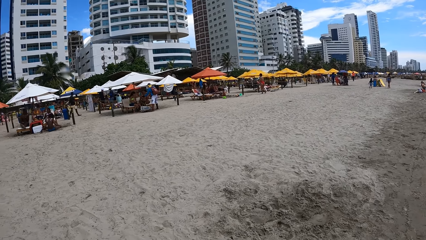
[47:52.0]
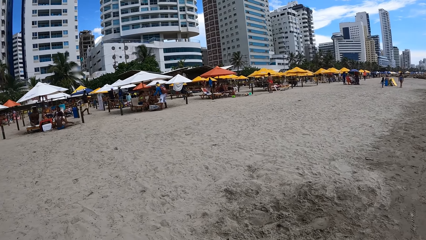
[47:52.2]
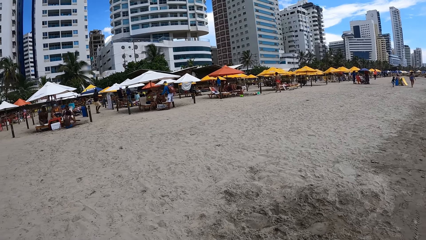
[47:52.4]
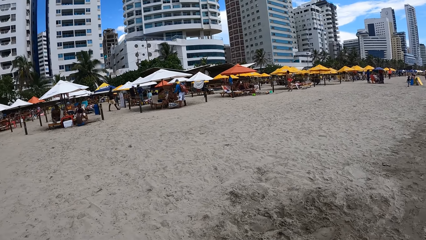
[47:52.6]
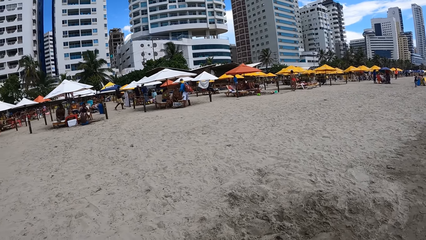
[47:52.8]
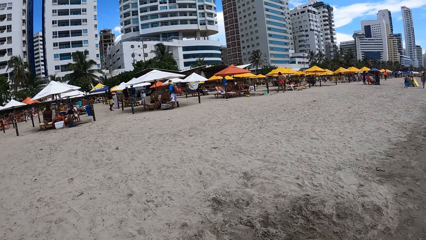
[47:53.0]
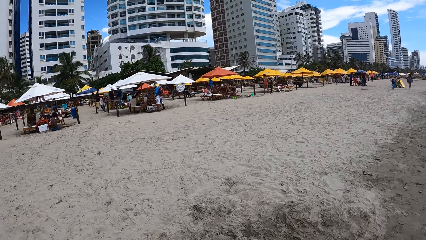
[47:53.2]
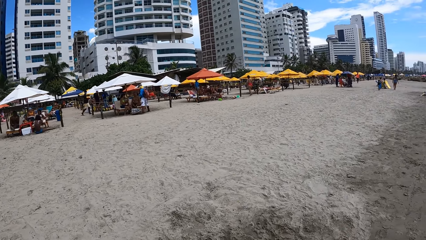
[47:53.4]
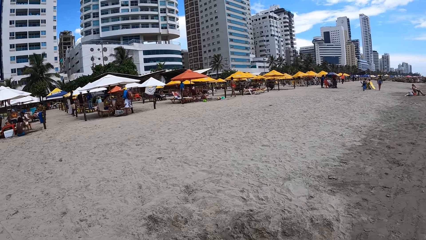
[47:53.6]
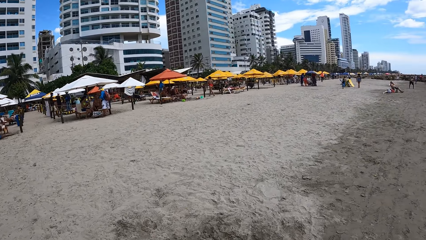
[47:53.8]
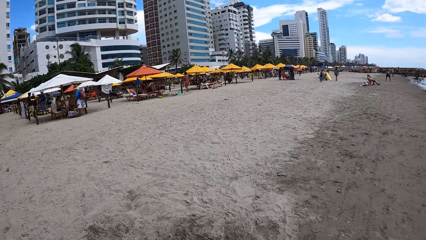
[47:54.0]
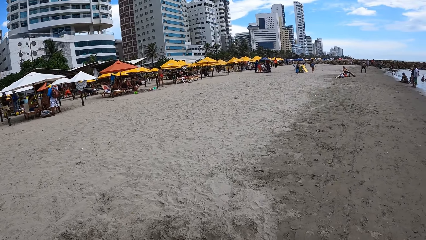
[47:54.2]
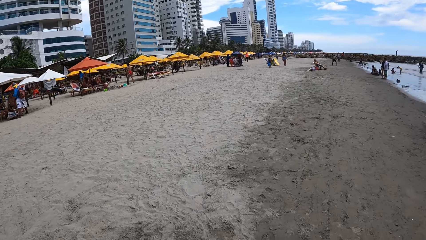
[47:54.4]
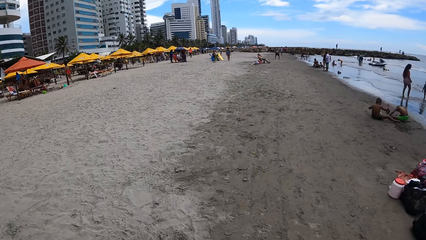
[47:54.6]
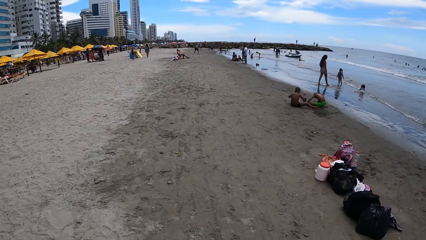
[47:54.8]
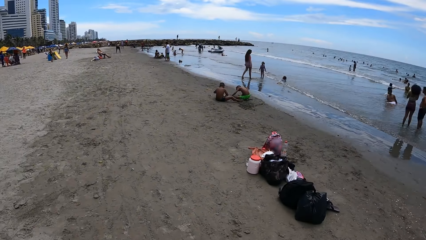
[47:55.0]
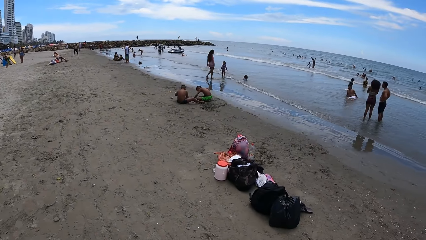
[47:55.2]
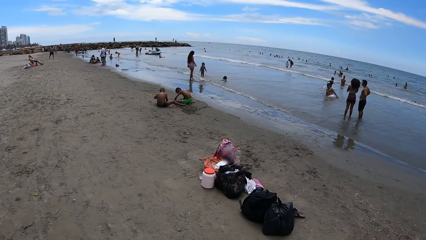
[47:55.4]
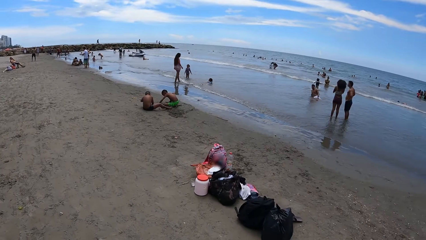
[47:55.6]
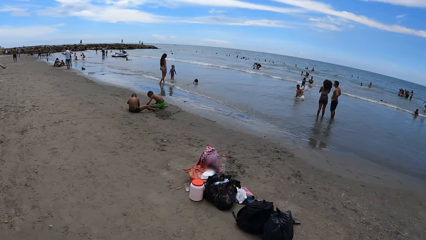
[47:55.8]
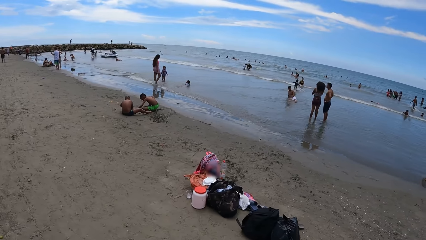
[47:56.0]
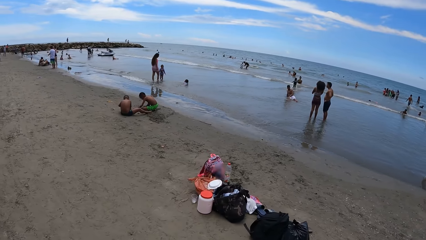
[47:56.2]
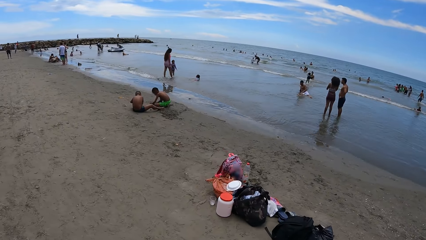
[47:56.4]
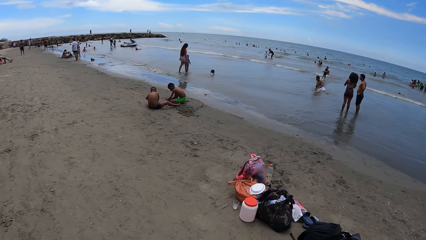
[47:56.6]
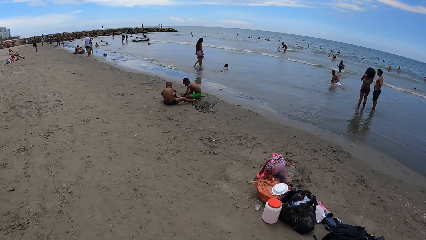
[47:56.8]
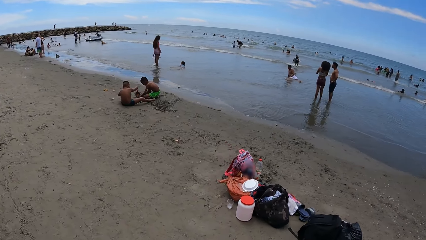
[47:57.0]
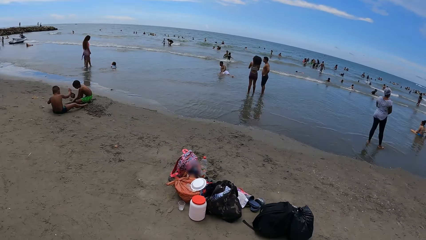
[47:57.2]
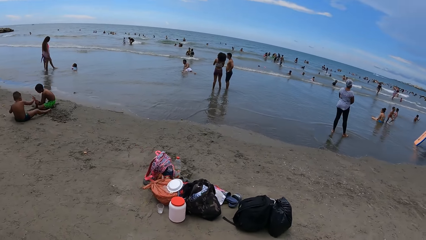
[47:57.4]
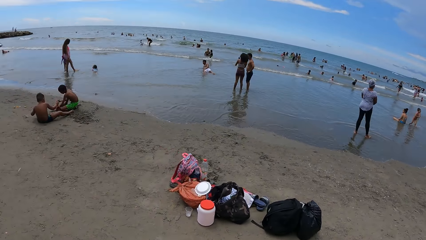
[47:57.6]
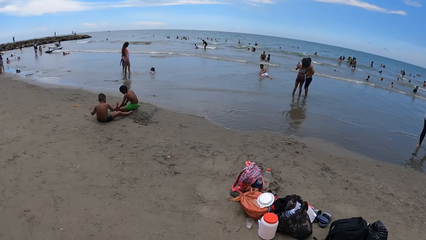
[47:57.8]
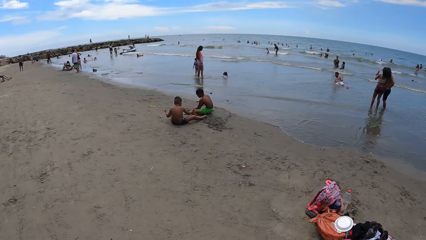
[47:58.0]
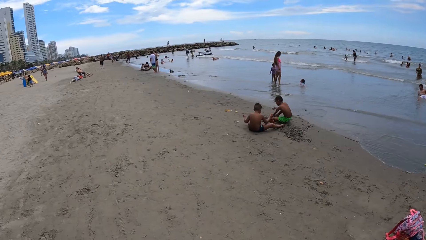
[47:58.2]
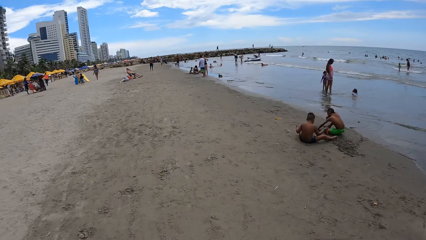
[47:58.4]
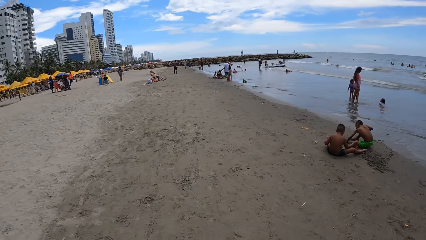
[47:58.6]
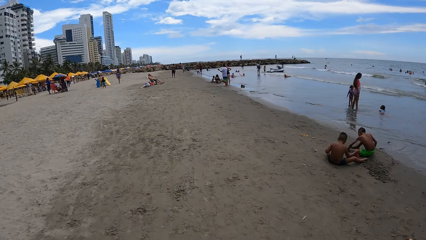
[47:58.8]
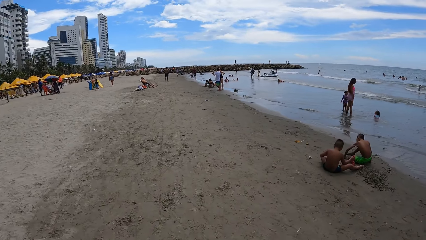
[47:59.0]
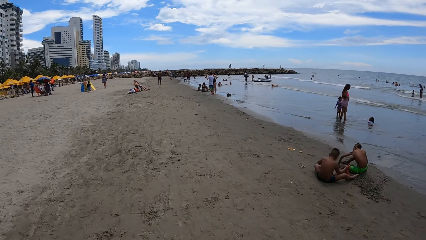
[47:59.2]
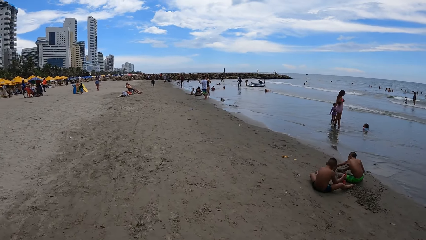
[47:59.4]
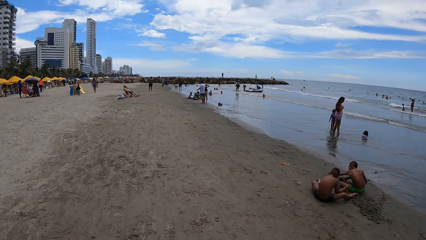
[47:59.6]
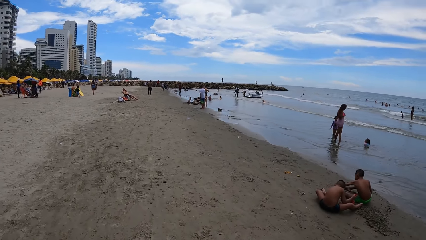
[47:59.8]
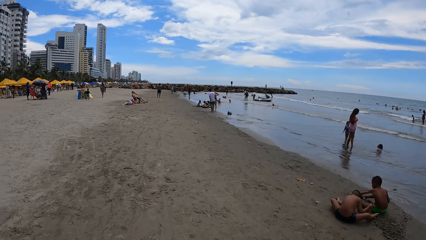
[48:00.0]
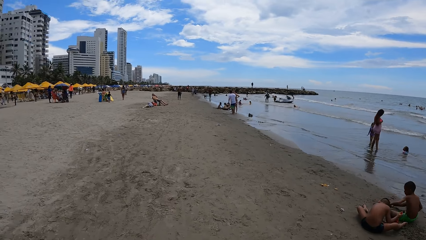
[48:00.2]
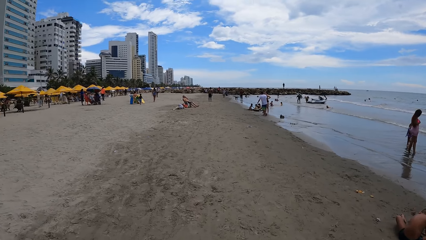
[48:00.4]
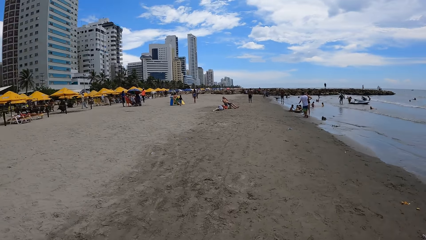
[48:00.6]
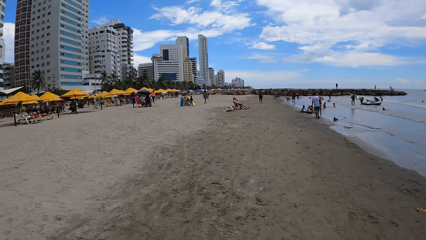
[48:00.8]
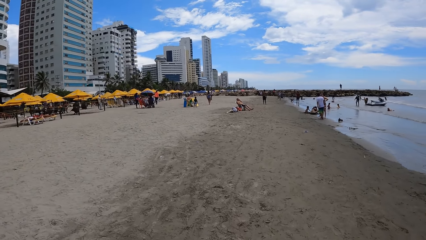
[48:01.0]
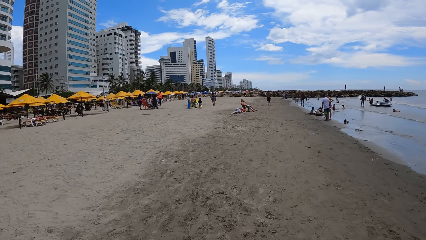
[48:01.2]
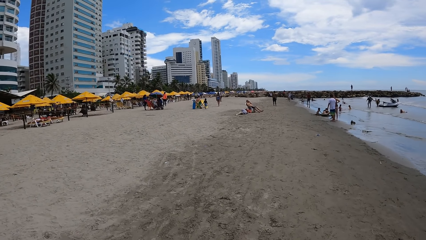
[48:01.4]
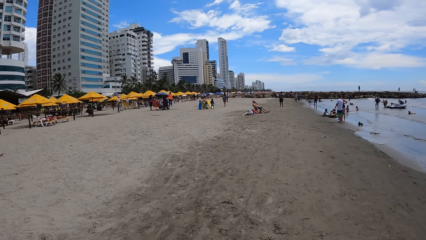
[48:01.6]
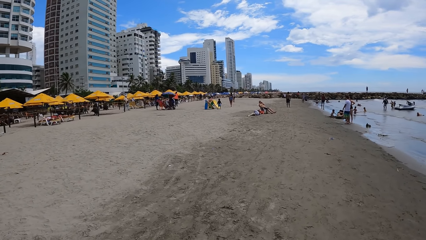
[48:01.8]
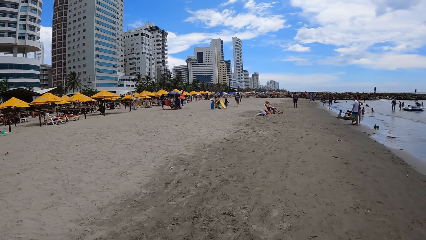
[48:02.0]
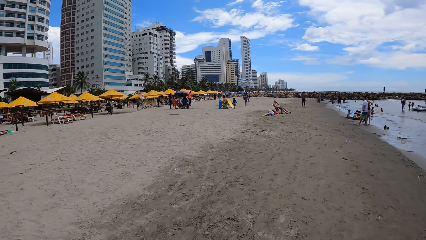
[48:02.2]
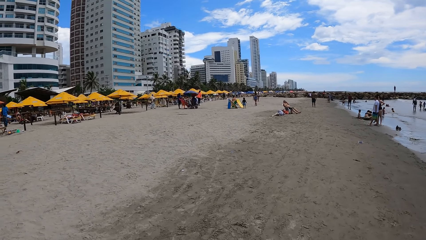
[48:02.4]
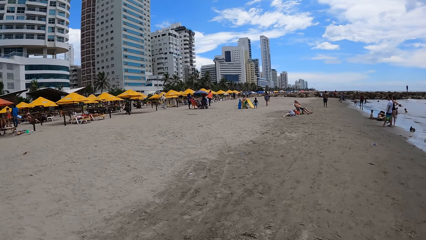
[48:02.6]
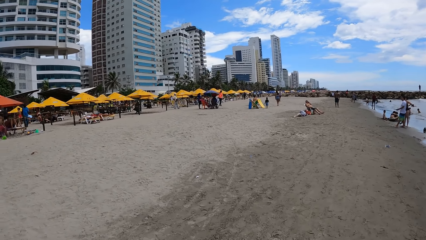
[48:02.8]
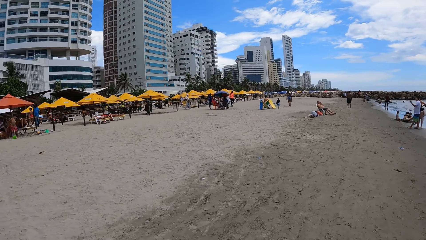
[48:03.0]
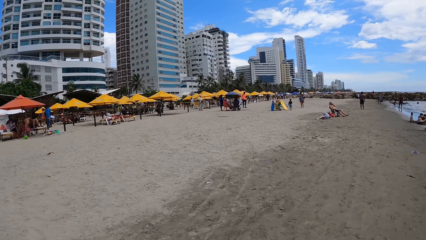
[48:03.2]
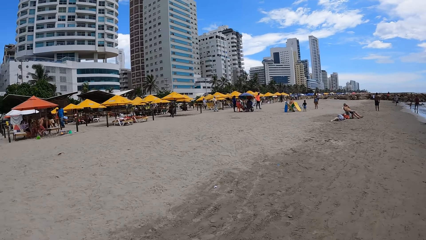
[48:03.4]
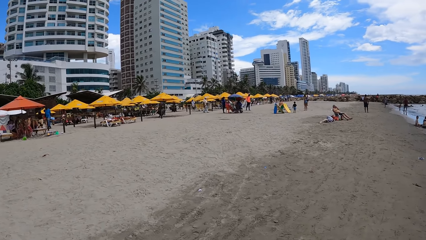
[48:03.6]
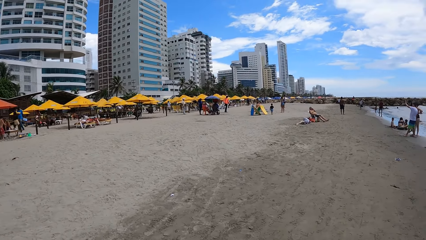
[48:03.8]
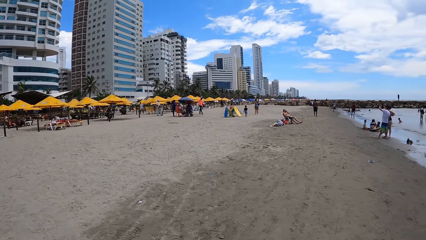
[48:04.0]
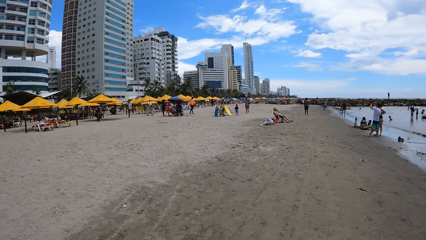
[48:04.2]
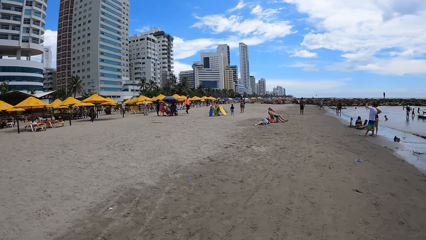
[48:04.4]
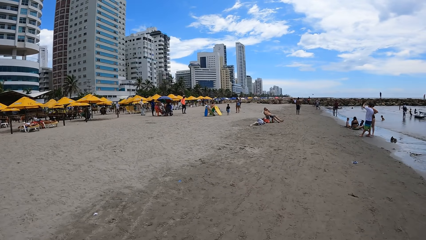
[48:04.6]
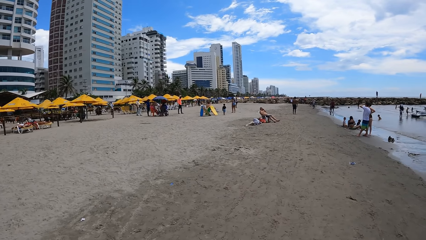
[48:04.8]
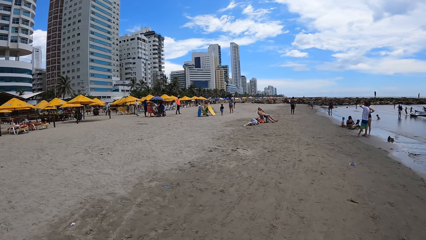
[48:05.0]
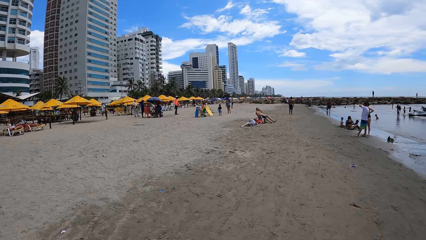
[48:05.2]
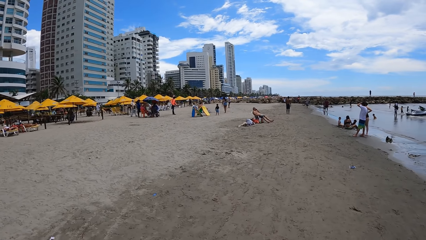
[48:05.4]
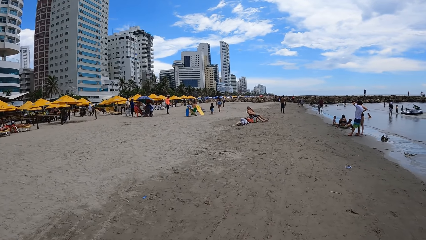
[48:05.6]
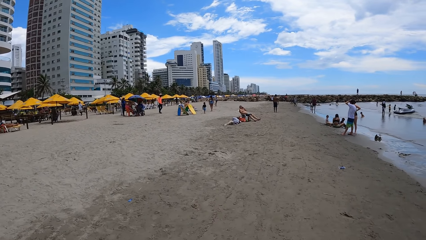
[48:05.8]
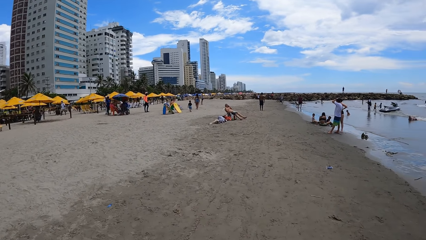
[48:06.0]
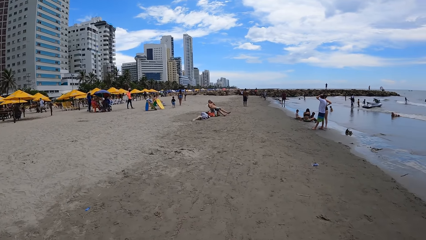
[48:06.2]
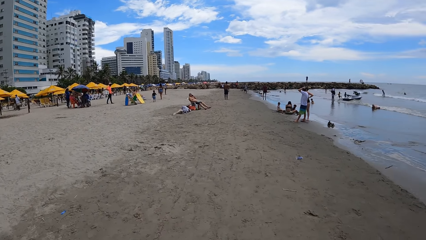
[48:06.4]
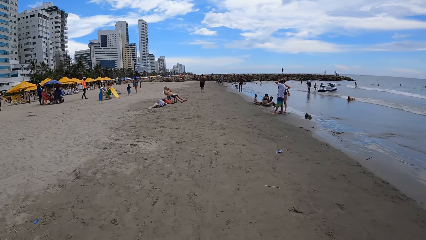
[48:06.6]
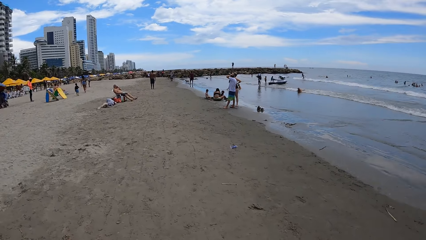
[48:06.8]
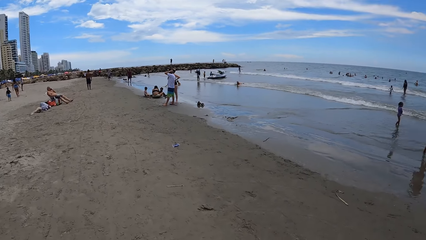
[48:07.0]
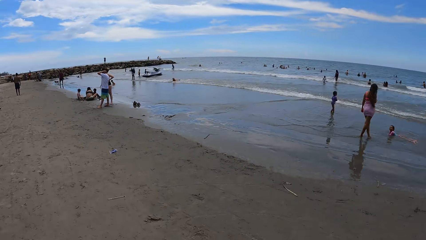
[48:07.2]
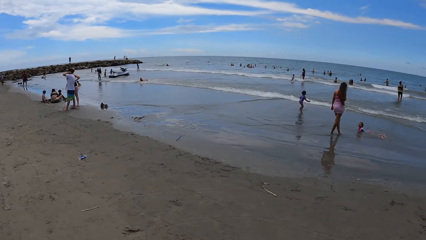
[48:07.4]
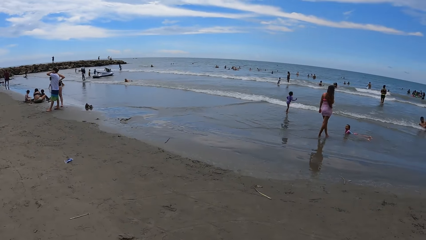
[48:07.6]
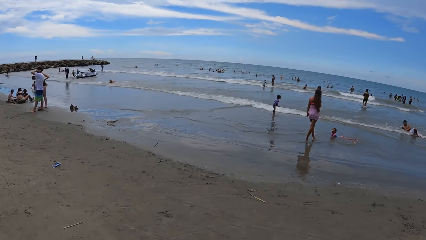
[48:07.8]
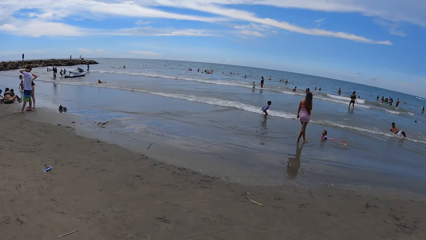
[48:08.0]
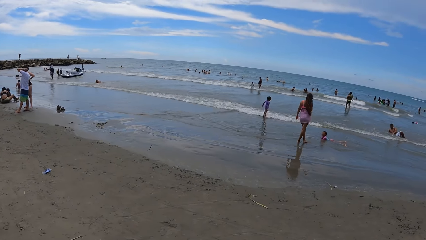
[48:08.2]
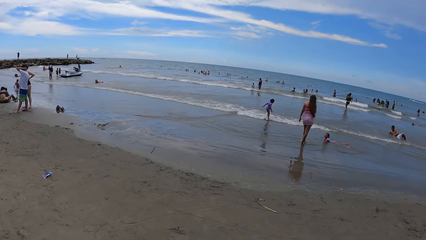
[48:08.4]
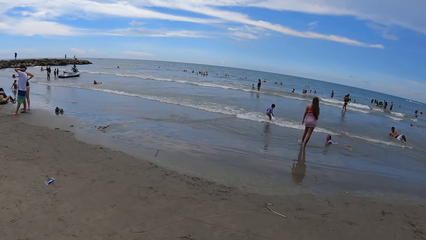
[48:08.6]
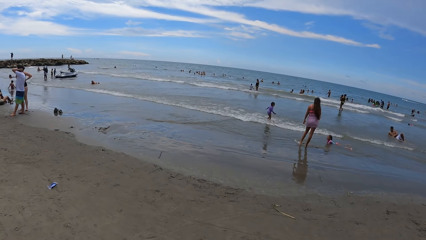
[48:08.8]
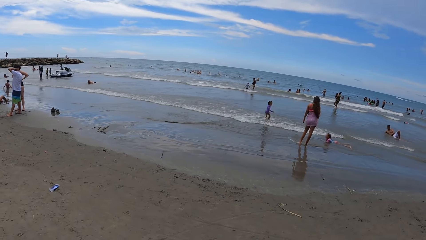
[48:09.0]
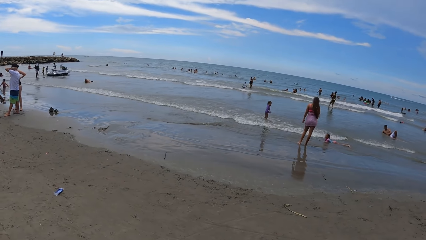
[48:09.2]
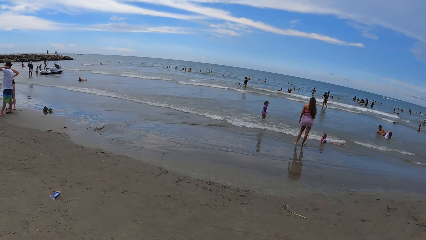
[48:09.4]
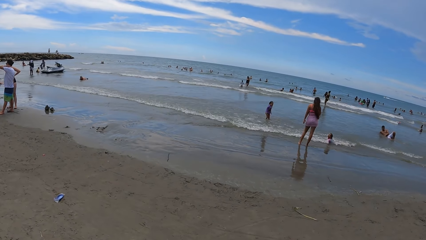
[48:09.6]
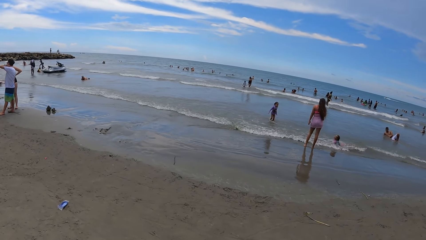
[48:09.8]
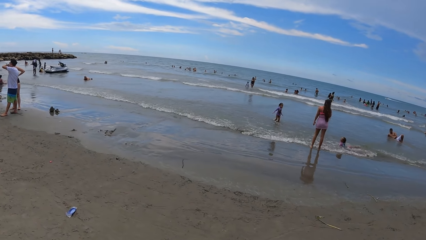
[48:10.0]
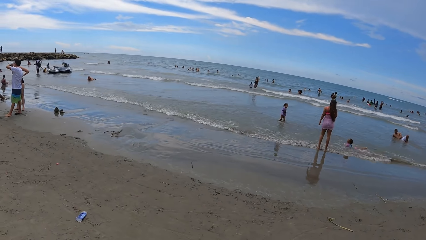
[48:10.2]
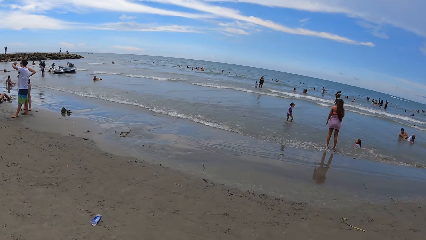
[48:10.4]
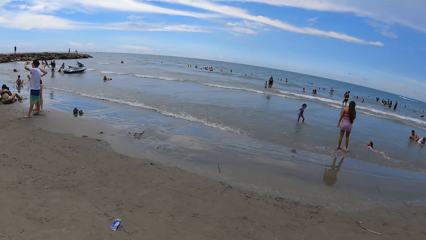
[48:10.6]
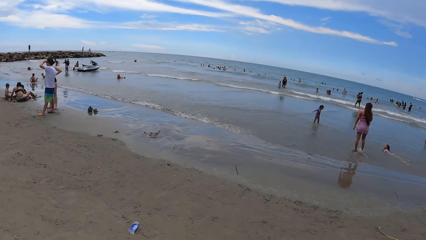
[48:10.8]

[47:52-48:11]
The camera wearer looks around. They walk around the seashore.
